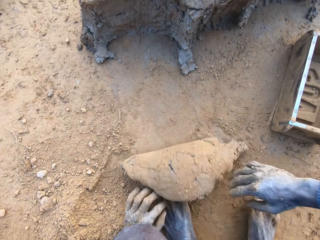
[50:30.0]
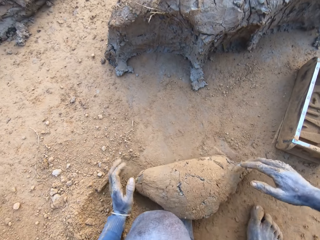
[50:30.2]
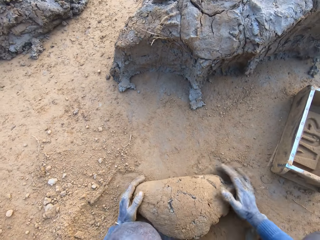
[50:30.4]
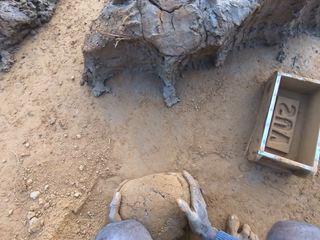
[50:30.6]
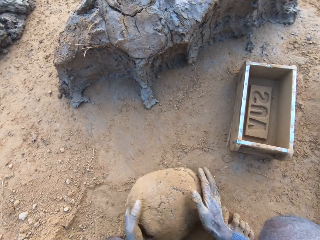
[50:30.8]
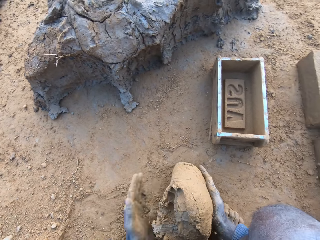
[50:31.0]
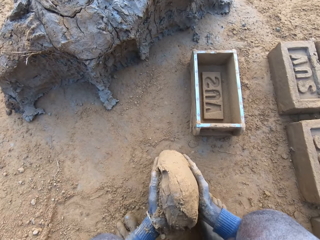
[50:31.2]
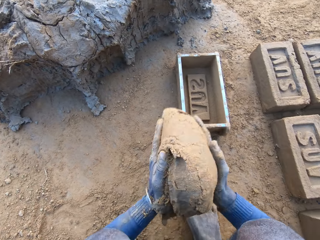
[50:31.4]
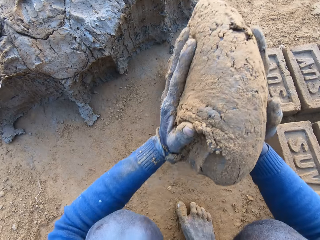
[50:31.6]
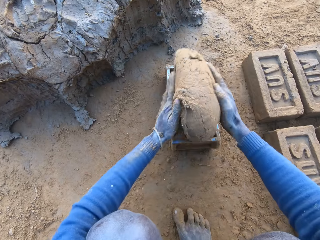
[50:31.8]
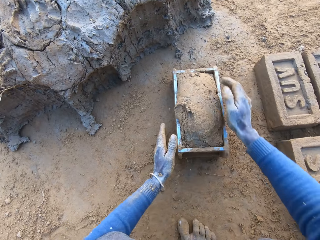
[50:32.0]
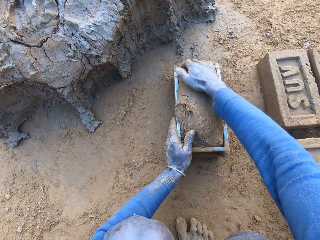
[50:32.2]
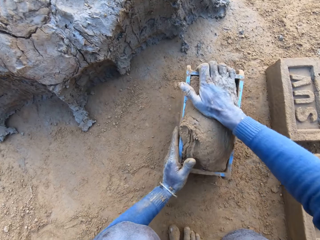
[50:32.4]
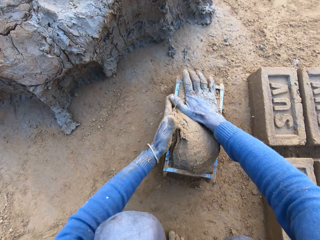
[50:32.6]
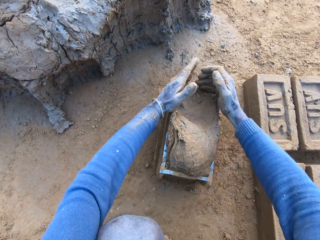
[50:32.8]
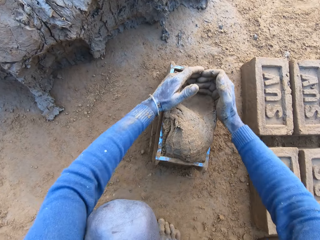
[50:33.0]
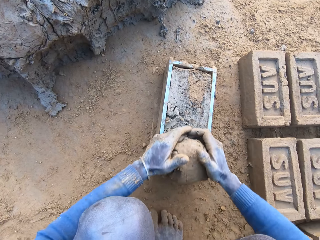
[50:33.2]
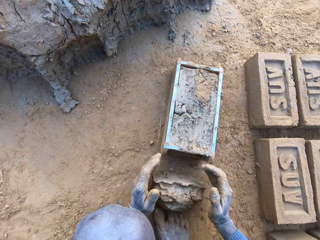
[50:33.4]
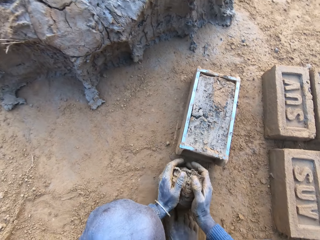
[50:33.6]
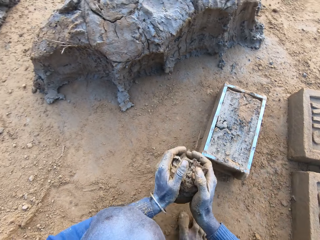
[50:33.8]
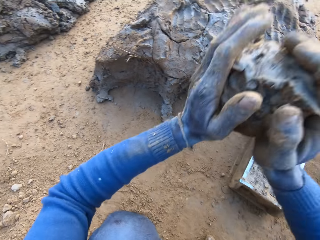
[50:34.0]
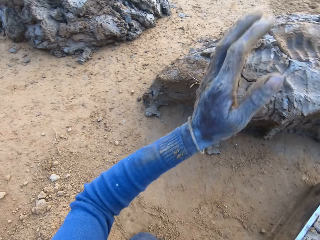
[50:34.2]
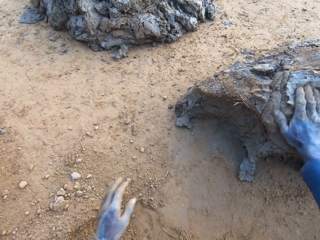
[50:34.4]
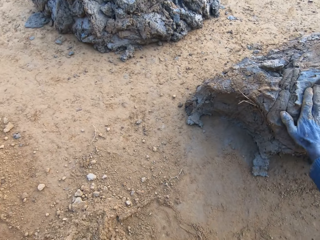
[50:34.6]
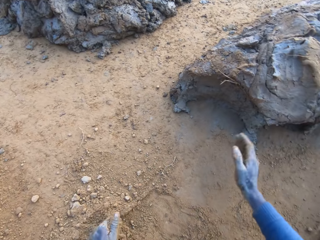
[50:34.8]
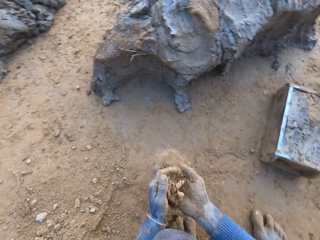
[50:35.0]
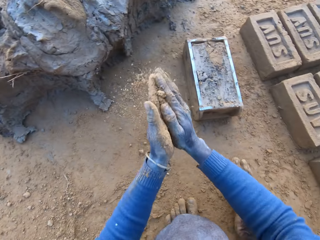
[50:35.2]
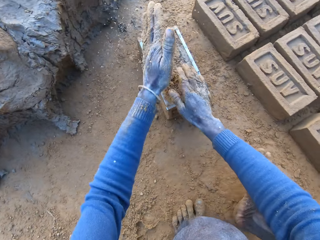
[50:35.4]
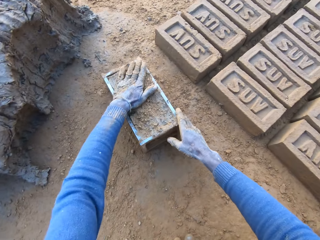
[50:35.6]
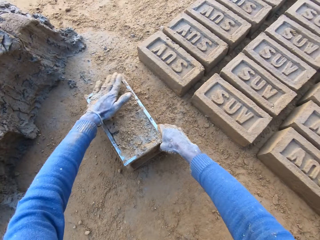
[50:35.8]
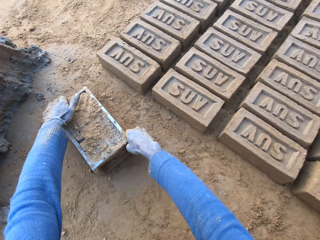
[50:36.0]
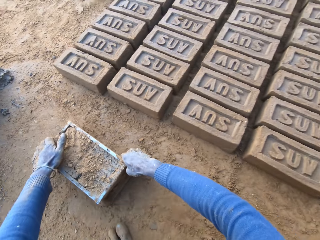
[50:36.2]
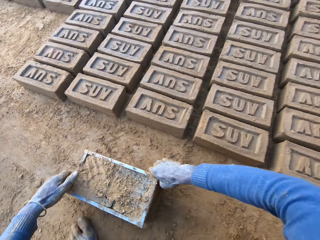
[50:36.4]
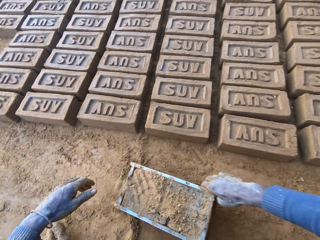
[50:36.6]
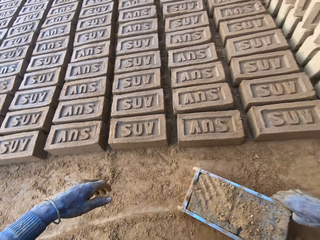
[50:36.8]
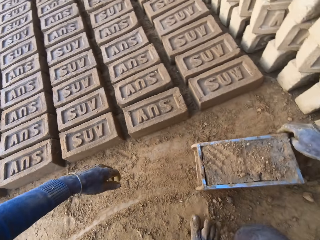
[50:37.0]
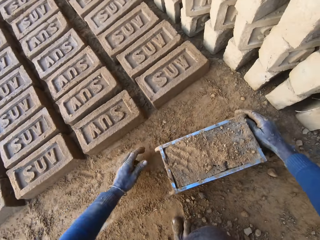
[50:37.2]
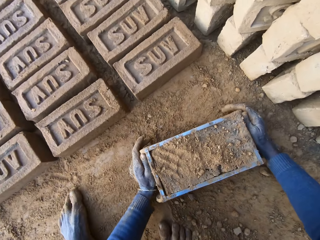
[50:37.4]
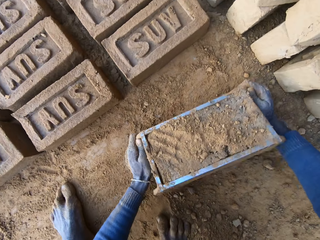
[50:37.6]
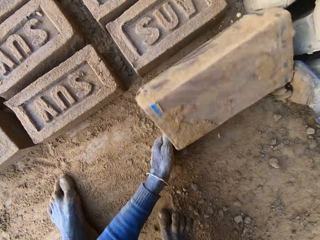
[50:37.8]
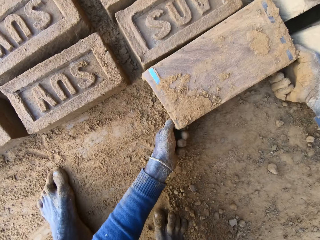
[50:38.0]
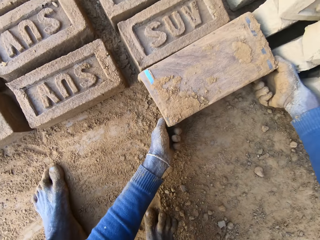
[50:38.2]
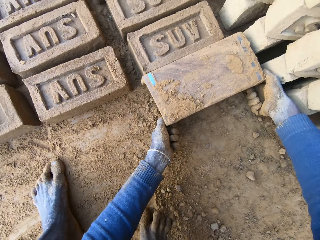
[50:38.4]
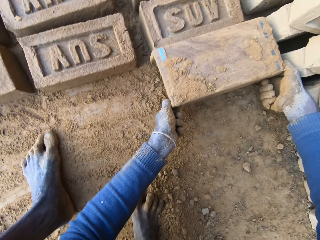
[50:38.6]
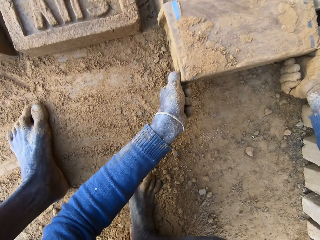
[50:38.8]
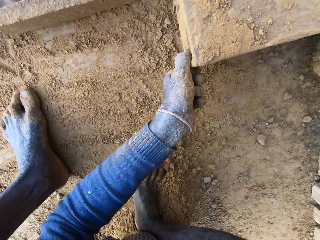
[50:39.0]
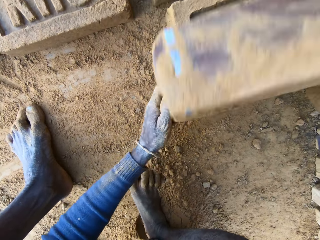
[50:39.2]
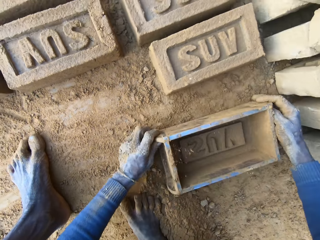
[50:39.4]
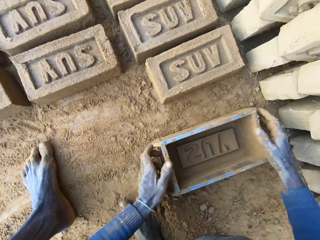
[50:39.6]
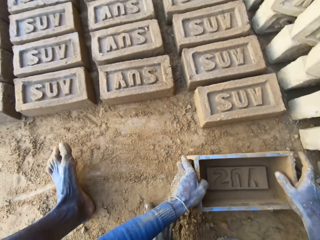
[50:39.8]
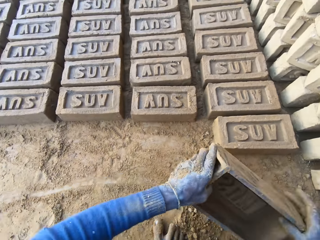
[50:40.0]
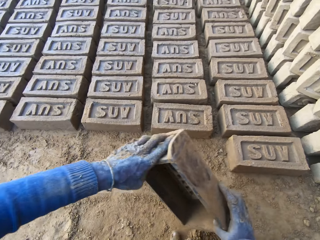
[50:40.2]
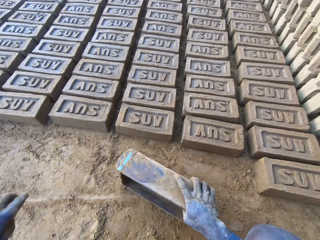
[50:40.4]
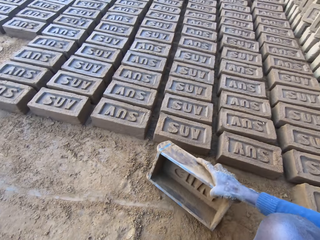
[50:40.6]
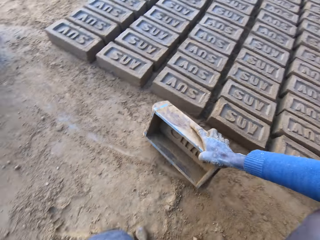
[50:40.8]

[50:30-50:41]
The camera wearer adjusts the mortar or clay on the ground. He rolls the clay on the ground. He packs the mortar on the ground with his hands and drops the mortar inside the brick molder or mold. He adjusts the mortar inside the brick molder. He levels off the brick mold. He throws the mortar on the remaining mortar on the ground. He rubs his hands with sand, rubs sand on the surface of the mortar inside the brick molder, and drags the brick molder with mortar with both hands. He pours out the brick on the ground out of the brick molder.

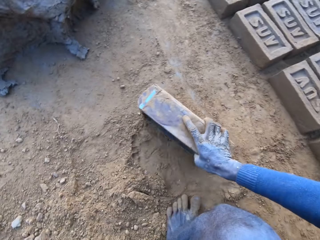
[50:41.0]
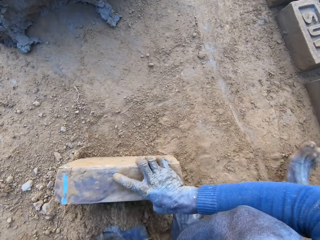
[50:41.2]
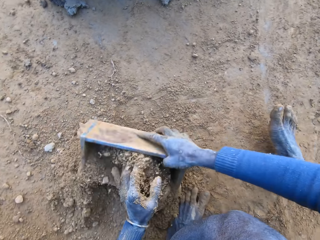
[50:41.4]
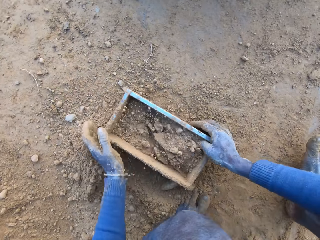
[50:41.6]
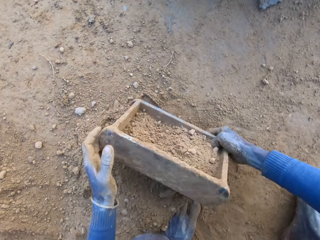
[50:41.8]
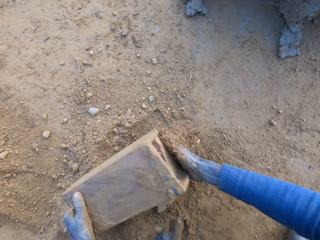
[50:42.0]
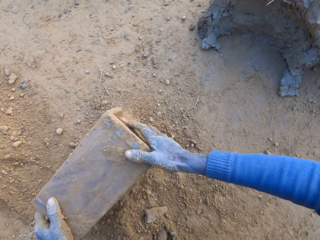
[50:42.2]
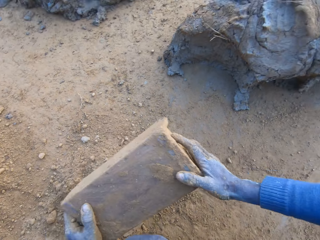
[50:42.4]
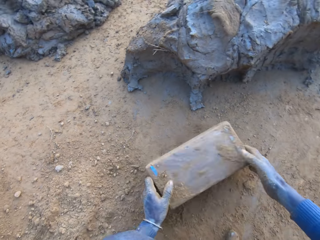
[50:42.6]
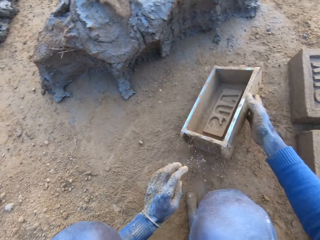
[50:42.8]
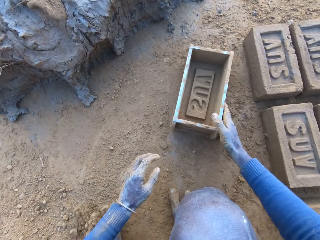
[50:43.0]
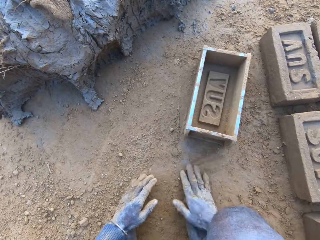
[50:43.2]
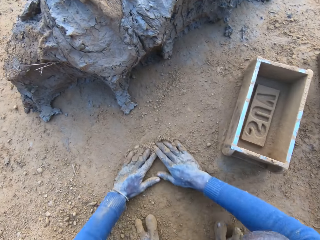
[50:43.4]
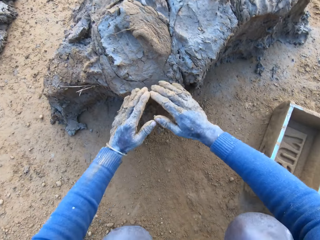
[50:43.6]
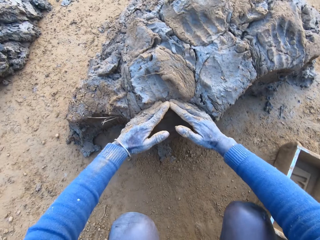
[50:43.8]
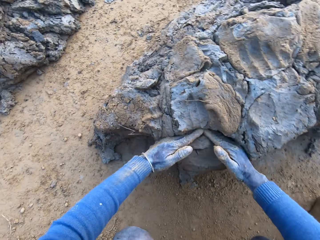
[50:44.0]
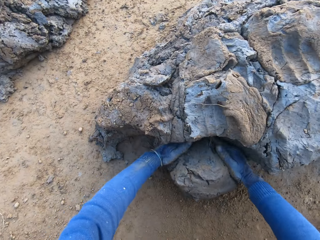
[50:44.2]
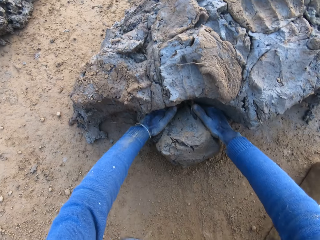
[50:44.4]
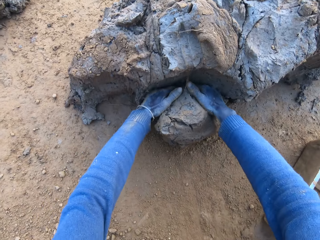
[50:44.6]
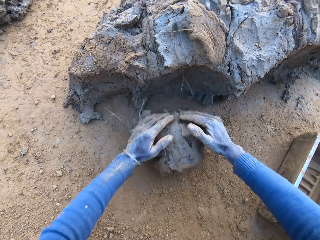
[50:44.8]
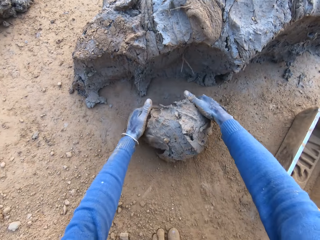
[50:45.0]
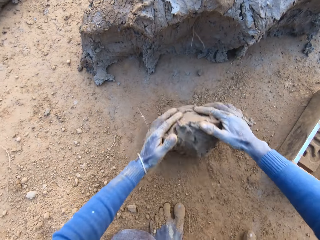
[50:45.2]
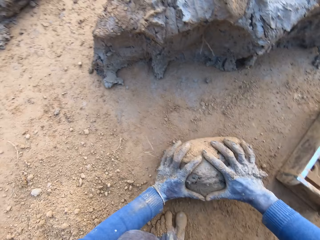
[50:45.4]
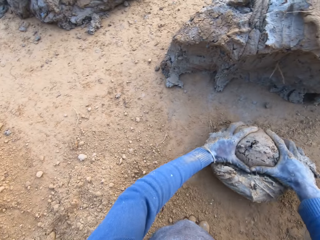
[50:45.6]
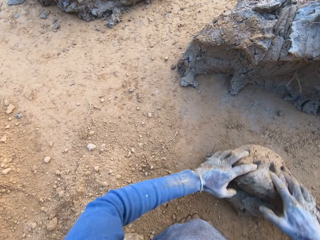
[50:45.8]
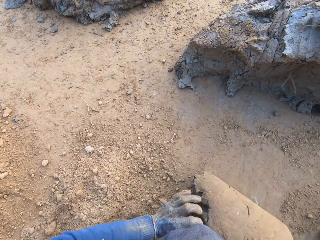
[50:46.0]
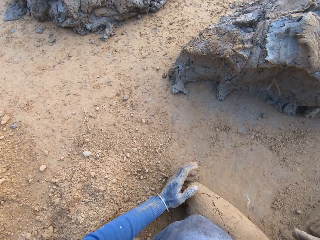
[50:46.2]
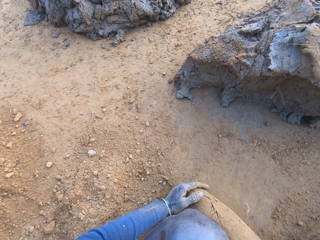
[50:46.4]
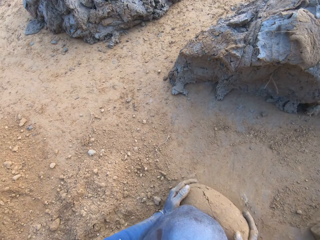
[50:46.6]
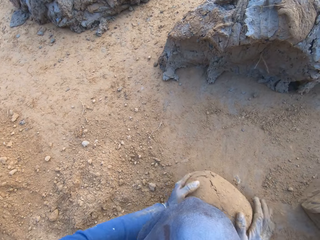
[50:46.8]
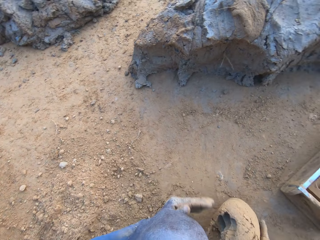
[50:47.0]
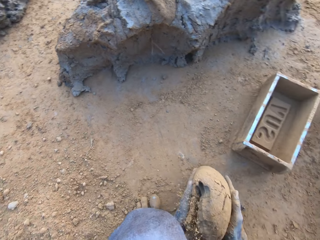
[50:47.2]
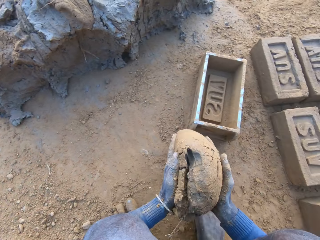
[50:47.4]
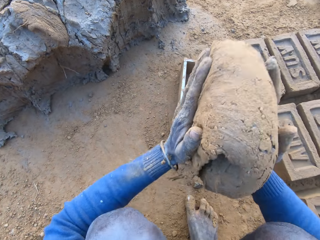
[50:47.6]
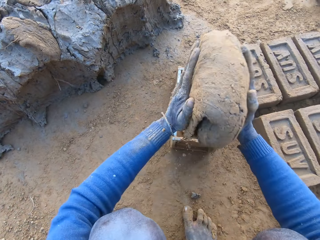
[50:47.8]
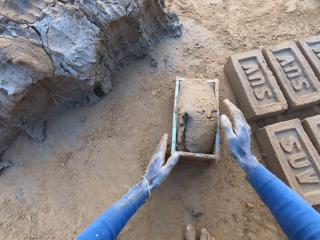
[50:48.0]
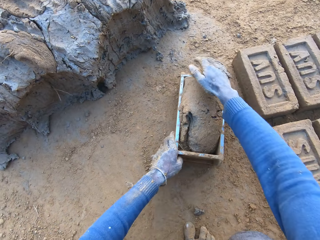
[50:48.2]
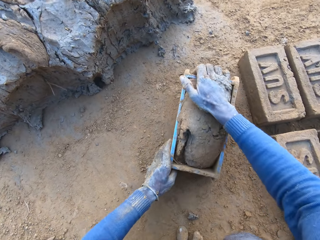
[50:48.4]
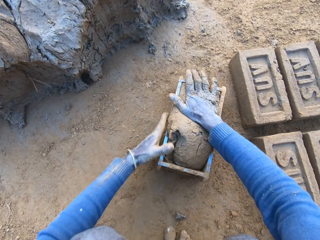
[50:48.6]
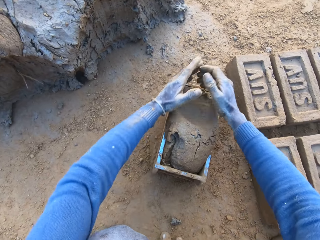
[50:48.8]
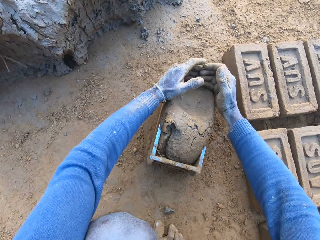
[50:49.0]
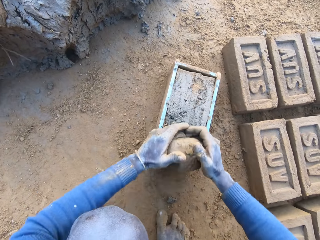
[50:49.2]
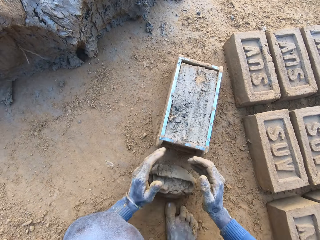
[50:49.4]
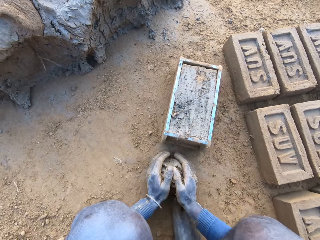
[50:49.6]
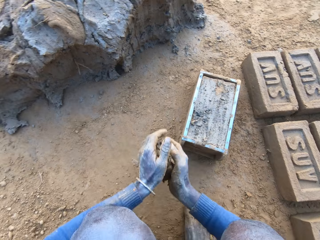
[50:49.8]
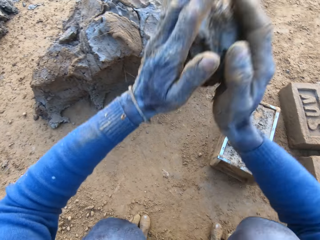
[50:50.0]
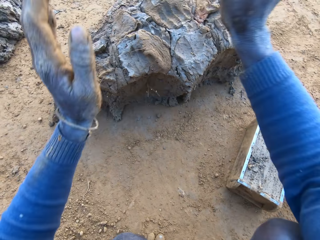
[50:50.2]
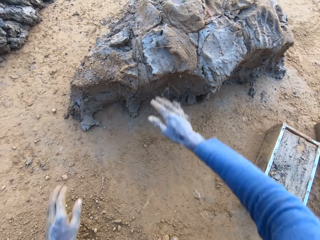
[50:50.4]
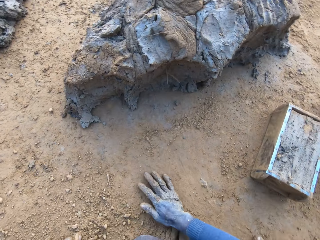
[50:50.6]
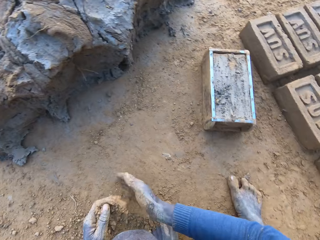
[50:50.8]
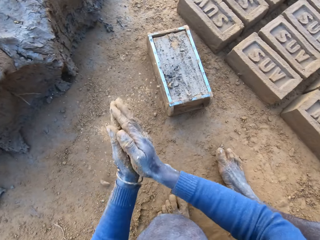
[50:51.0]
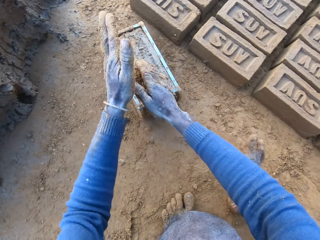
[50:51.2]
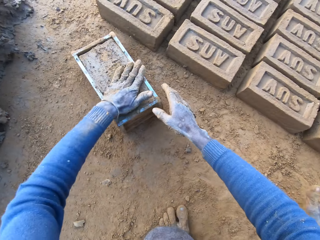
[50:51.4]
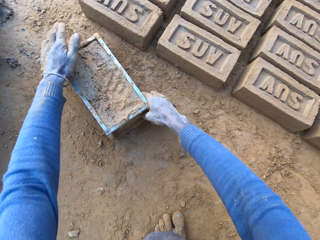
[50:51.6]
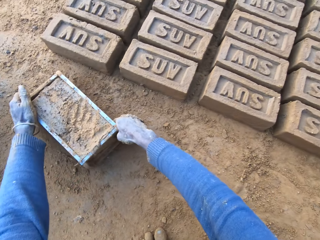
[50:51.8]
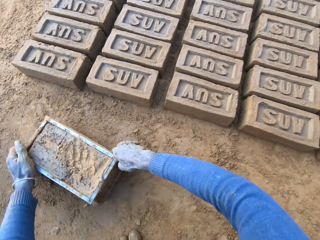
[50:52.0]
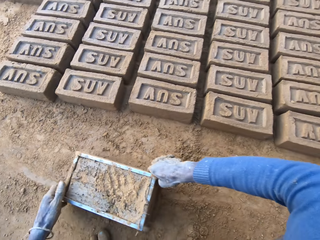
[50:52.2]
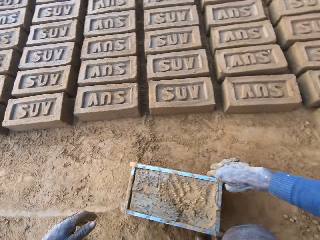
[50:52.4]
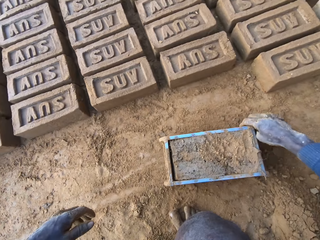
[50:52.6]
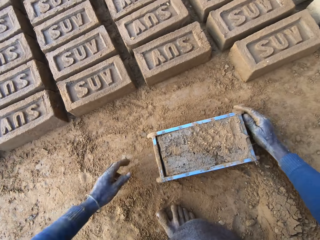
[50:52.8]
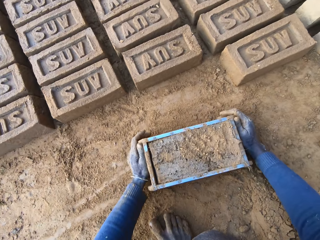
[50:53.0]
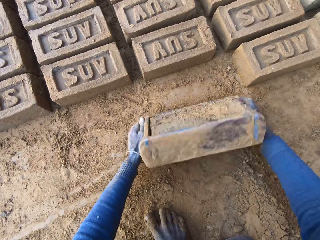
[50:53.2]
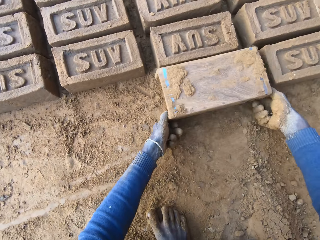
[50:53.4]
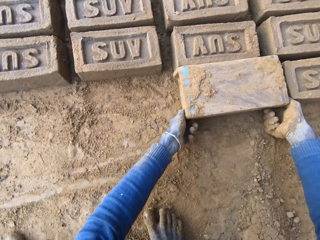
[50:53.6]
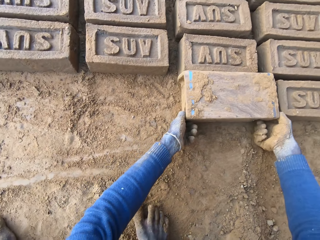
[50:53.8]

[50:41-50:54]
The camera wearer packs some sand with a brick molder. He pours out the sand in the brick molder. He throws the brick molder on one side with his hands. He rubs his hands on the ground. He scoops some mortar or clay with his hands. He adjusts the mortar on the ground. He rolls the clay on the ground. He packs the mortar on the ground with his hands and drops the mortar inside the brick molder. He adjusts the mortar inside the brick molder. He flattens the clay. He throws the mortar on the remaining mortar on the ground. He rubs his hands with some sand, rubs sand on the surface of the mortar inside the brick molder, and drags the brick molder with mortar with both hands. He pours out the brick on the ground out of the brick molder.
